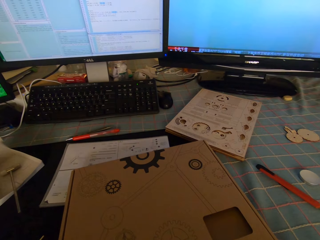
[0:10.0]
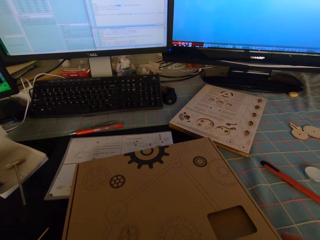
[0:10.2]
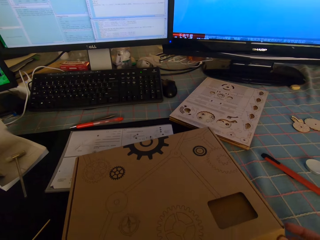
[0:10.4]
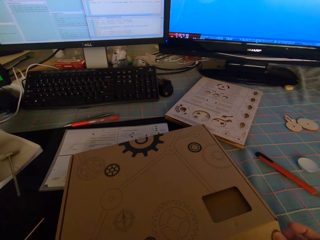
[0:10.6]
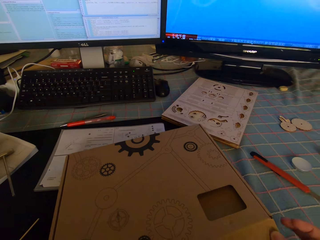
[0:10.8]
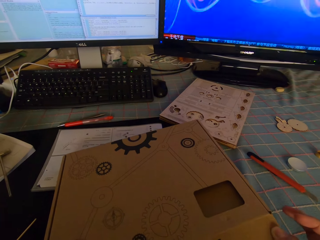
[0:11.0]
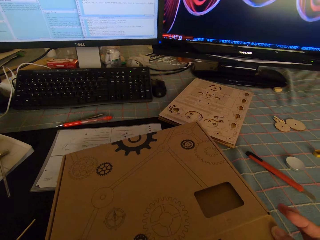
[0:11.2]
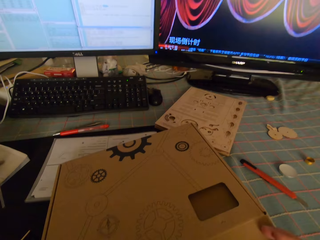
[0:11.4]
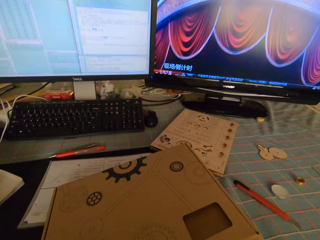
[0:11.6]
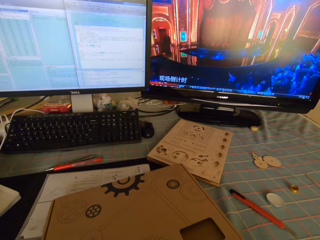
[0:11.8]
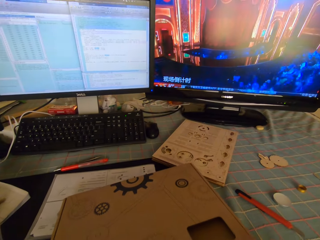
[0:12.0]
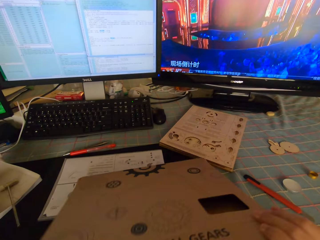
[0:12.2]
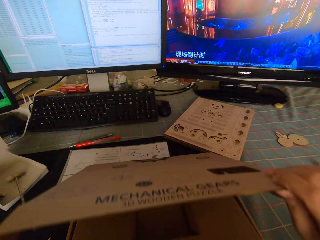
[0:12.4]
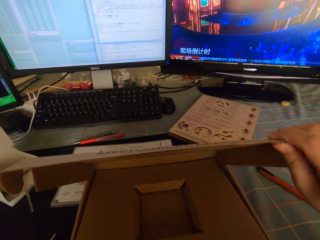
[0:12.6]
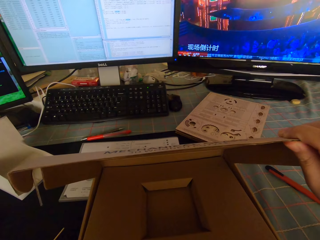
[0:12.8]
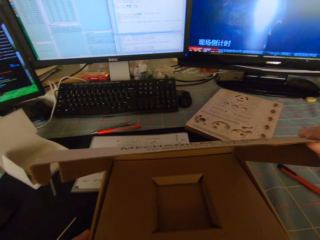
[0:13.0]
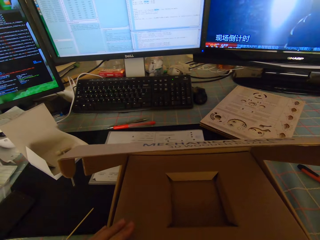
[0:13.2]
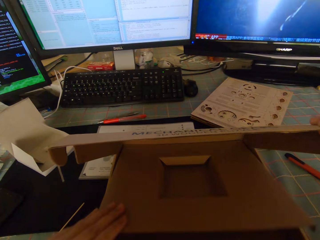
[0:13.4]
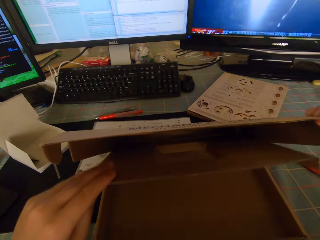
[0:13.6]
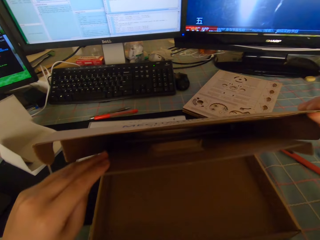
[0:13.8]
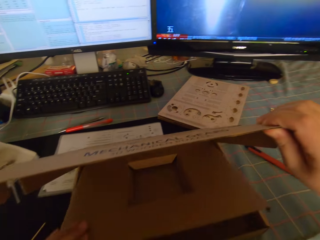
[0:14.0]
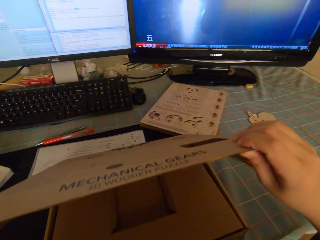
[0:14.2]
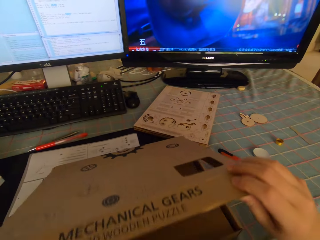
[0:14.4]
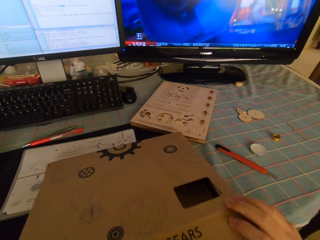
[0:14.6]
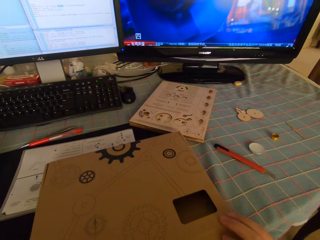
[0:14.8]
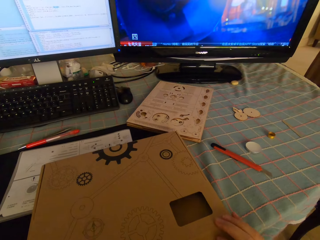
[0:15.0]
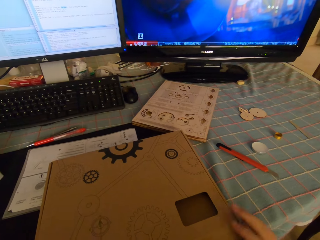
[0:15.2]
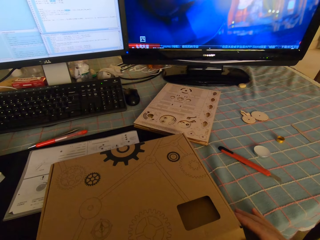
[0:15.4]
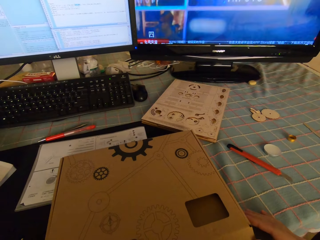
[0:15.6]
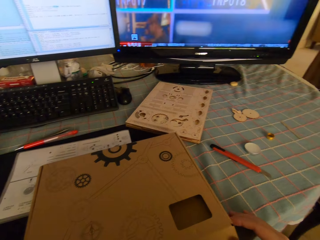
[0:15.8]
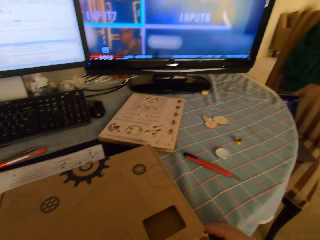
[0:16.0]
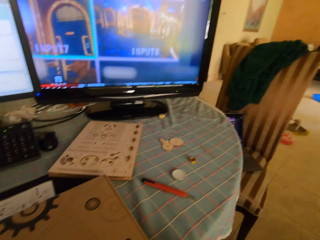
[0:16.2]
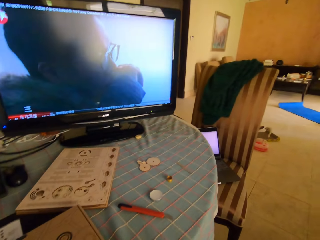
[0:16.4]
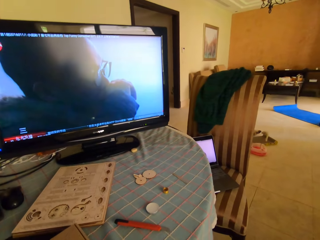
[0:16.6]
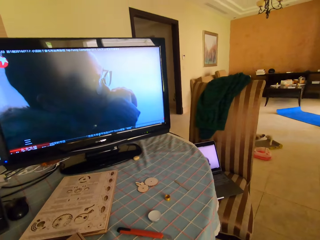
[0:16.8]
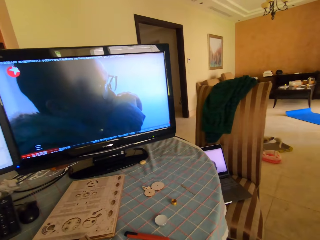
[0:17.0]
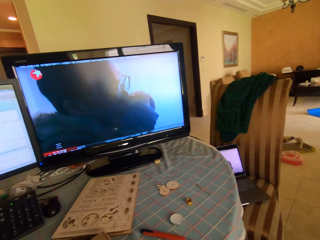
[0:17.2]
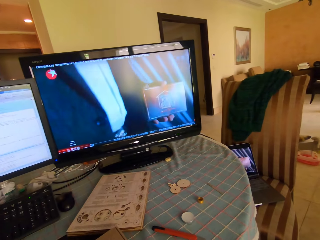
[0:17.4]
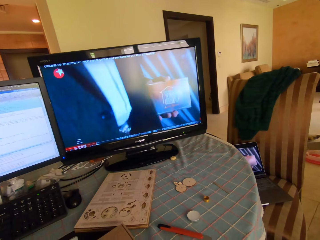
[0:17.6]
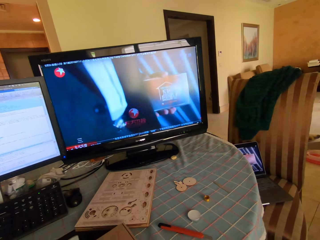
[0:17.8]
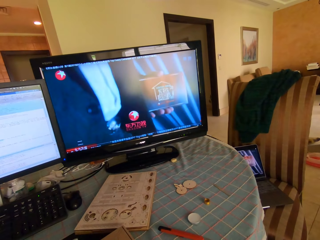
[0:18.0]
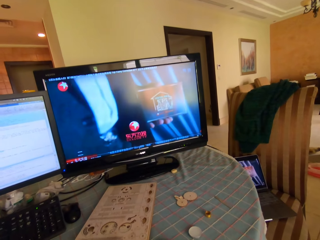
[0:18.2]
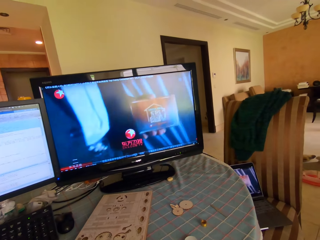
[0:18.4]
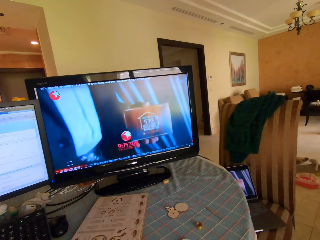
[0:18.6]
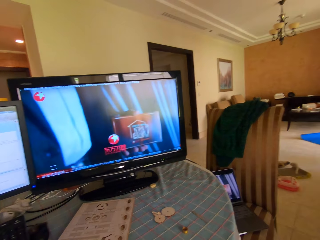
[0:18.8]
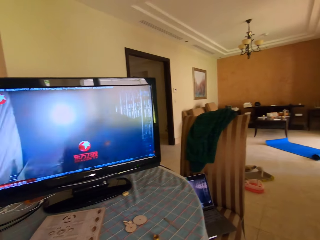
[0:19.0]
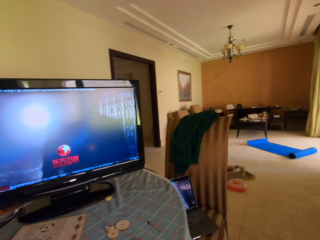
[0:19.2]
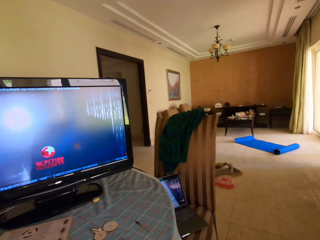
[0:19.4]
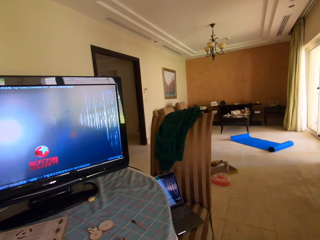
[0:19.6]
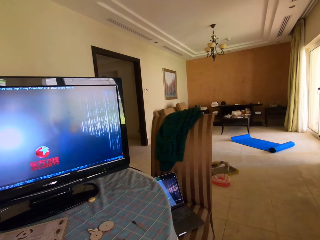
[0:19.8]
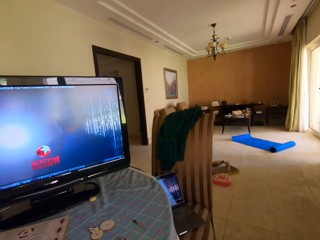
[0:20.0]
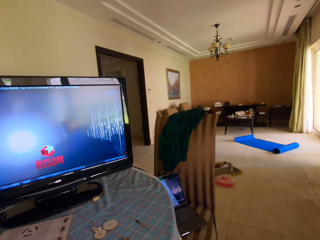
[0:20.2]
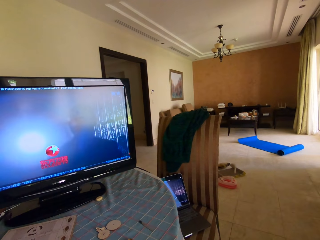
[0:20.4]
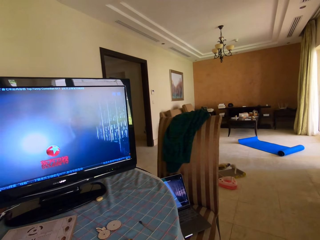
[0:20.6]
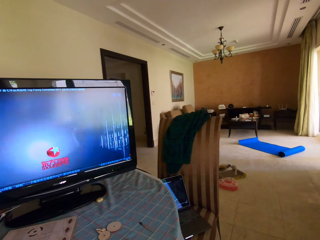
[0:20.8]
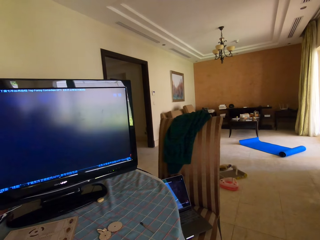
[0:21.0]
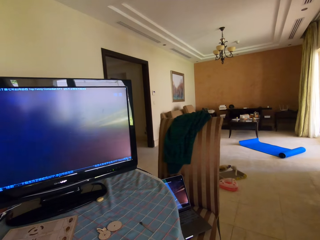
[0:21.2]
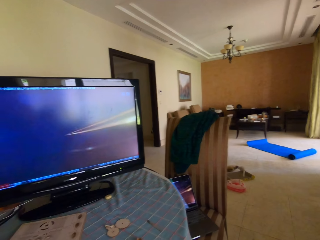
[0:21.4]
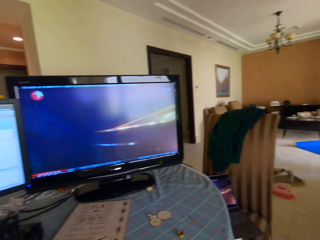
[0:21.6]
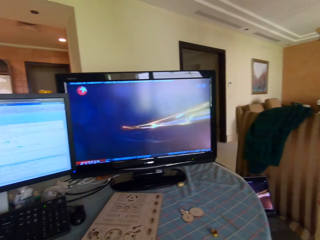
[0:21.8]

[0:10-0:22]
The camera wearer opens a puzzle package box on a desk. They close the puzzle package box on the desk. They look around.

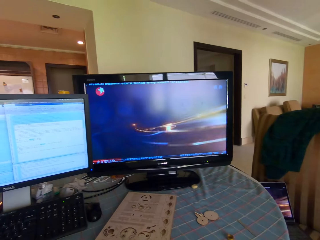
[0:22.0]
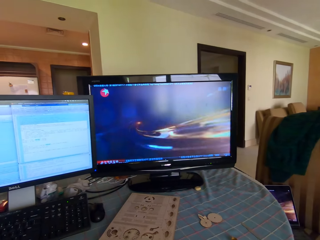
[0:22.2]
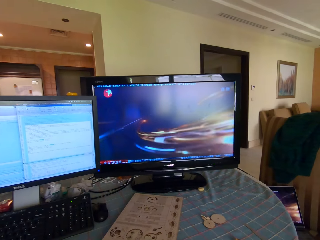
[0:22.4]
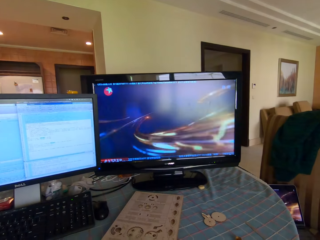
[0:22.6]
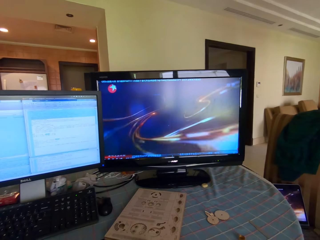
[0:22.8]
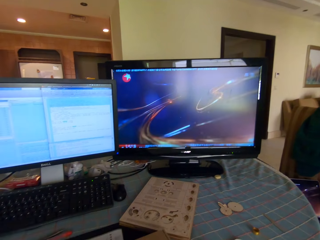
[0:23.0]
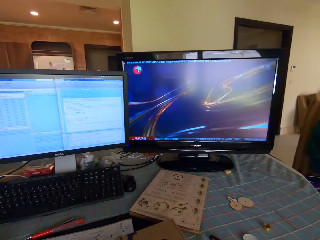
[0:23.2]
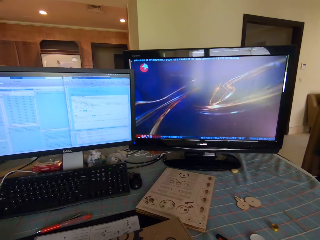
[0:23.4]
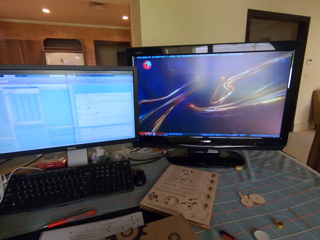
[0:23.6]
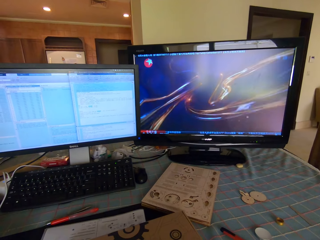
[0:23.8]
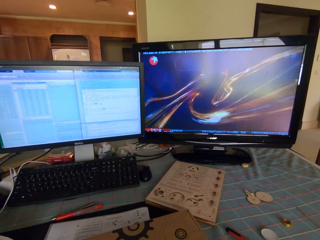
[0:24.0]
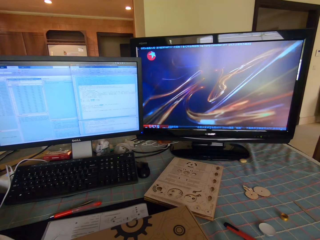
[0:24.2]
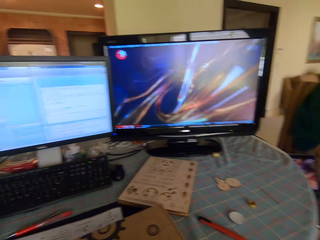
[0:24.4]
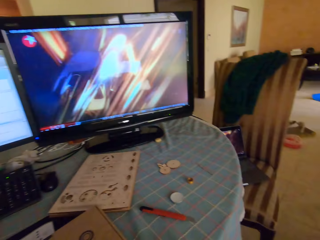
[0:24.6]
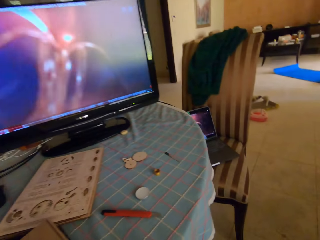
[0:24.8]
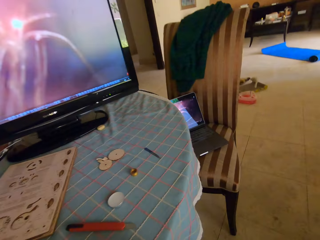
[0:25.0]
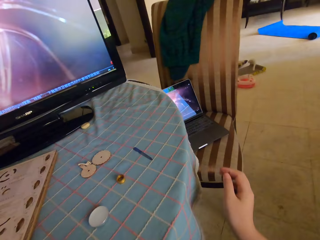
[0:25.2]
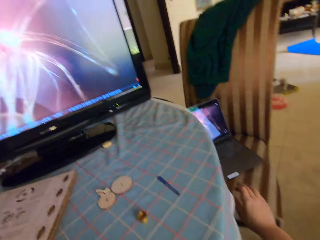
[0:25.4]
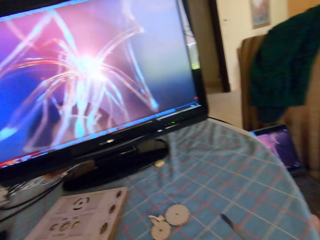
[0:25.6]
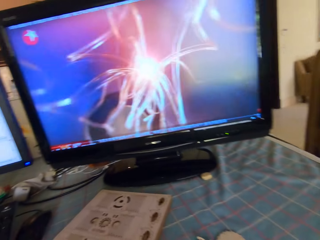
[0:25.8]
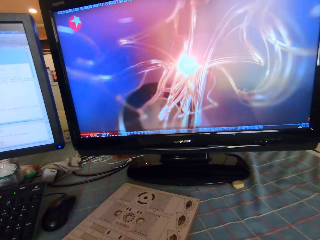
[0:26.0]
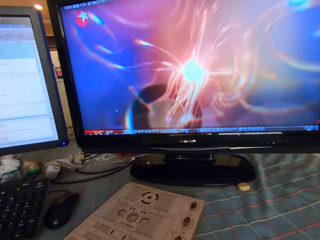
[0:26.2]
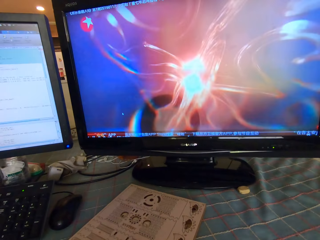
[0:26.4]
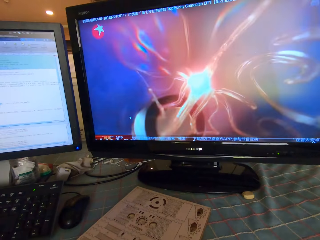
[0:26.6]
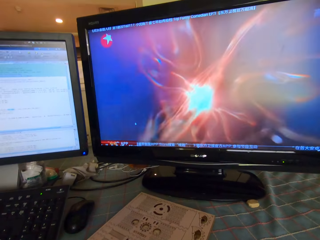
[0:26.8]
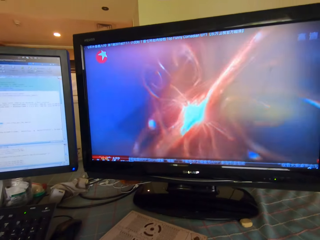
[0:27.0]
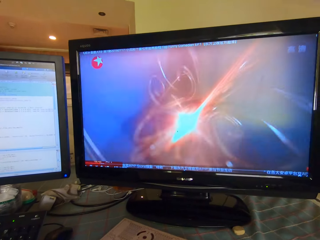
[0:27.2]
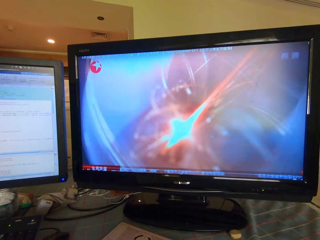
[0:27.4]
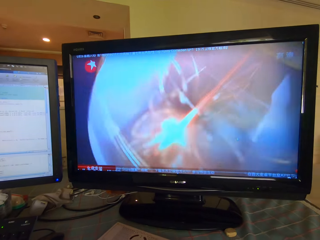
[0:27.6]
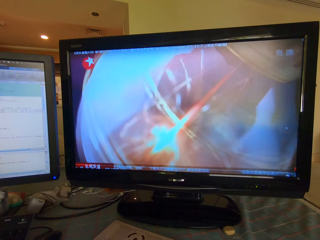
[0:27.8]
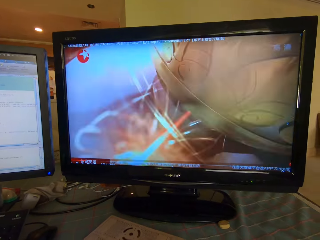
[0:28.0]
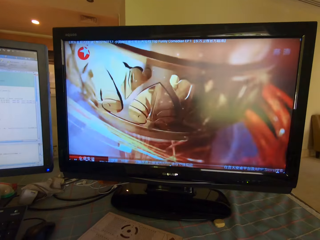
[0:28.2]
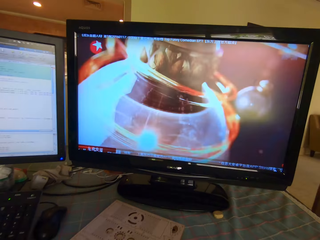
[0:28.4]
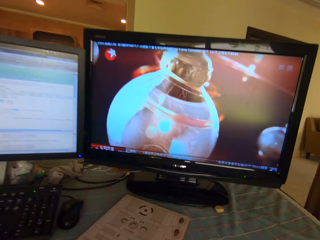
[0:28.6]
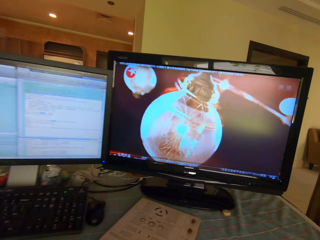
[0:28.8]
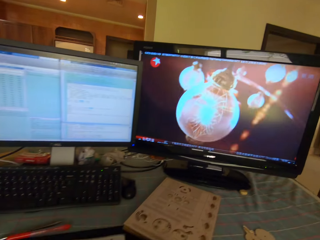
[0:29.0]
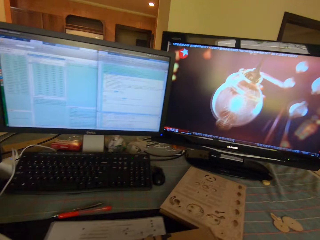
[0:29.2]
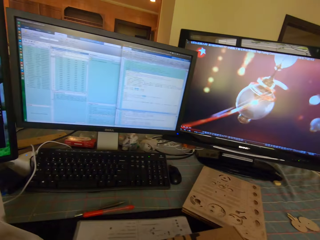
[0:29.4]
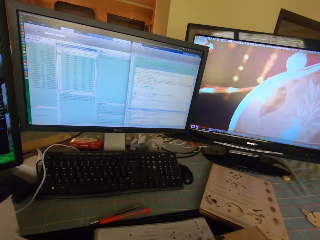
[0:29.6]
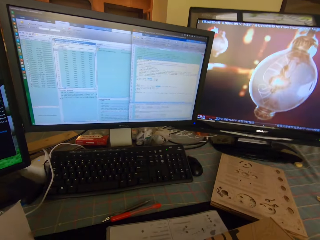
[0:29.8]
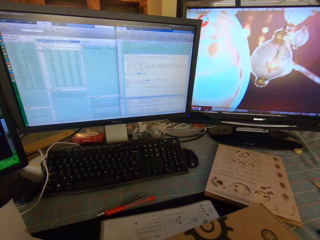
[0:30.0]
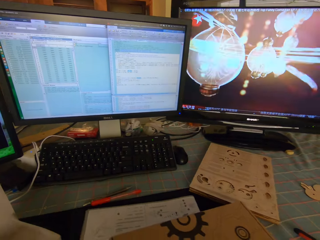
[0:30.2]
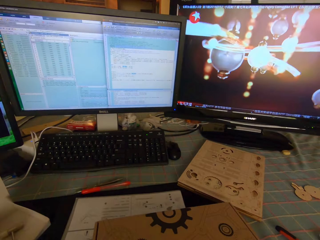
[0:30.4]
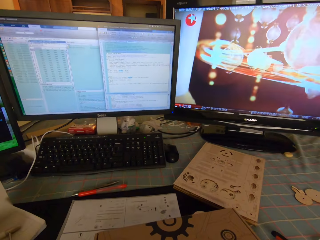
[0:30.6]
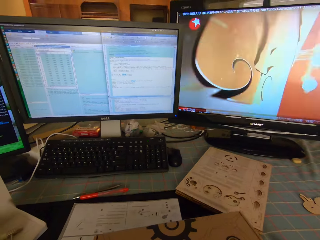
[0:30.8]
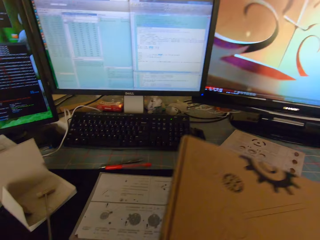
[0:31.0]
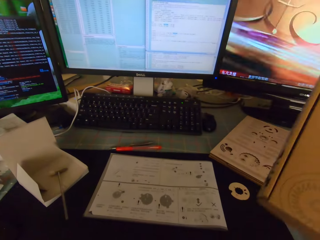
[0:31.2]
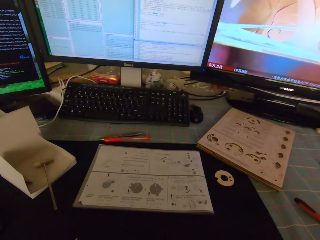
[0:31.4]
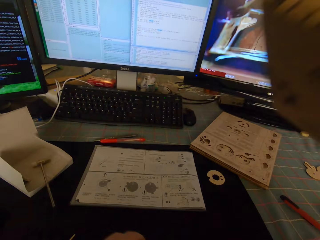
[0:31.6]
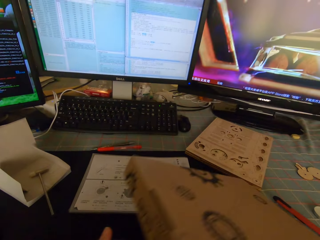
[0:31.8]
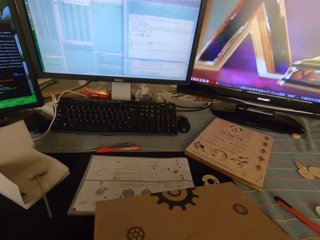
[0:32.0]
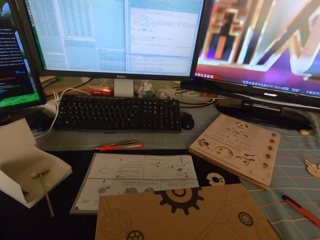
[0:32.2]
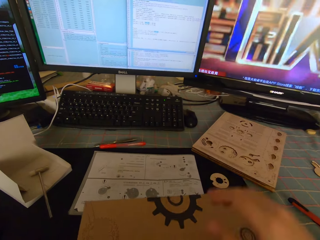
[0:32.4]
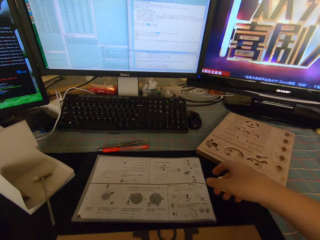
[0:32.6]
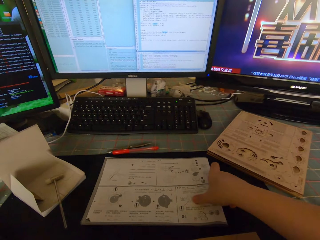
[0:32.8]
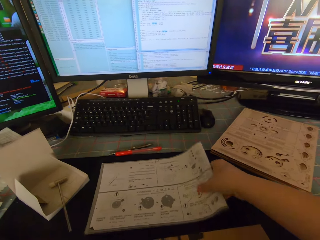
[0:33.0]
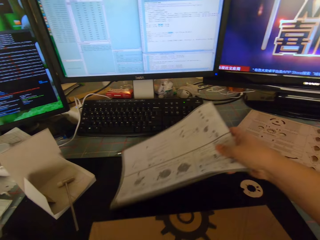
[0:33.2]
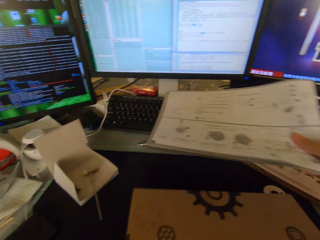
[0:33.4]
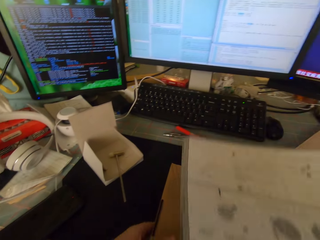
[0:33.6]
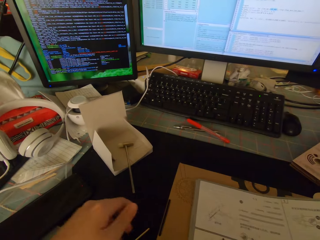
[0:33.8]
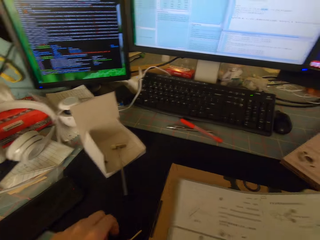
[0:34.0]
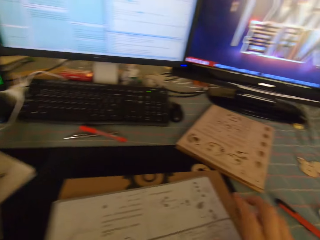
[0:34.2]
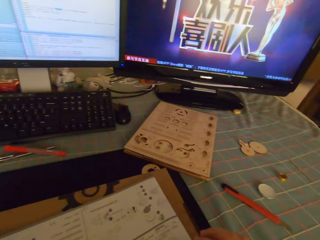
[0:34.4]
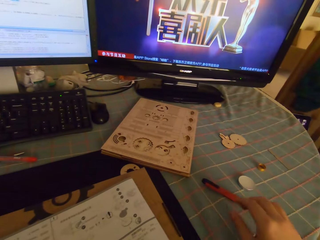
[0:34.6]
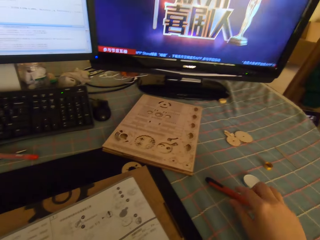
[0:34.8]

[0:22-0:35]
The camera wearer touches a laptop on a chair. They turn the puzzle package box to its other side. They lift the box. They put the box on the table. They pick up the puzzle instruction manual or paper on the table. They drop the puzzle instruction manual on the puzzle package box.
